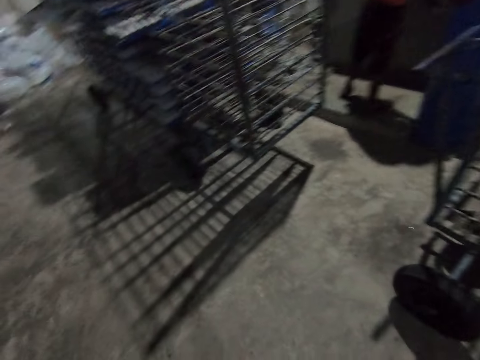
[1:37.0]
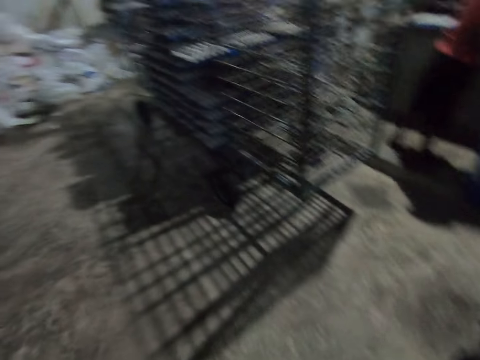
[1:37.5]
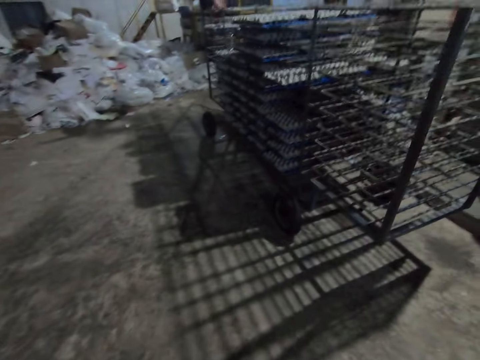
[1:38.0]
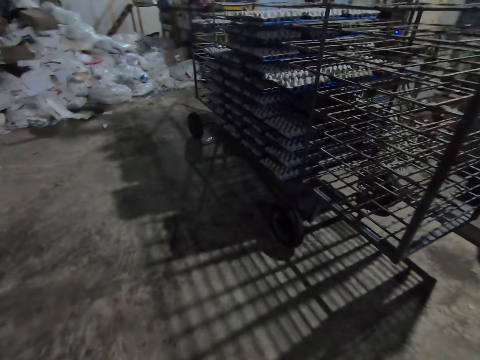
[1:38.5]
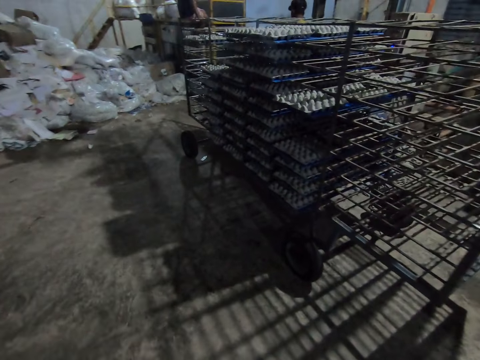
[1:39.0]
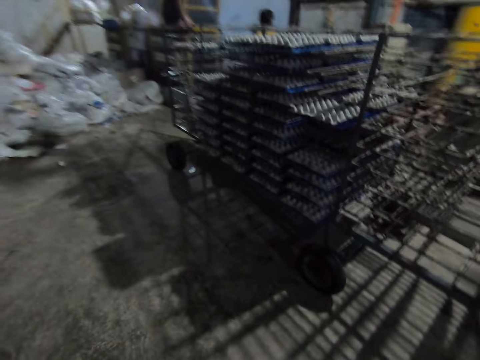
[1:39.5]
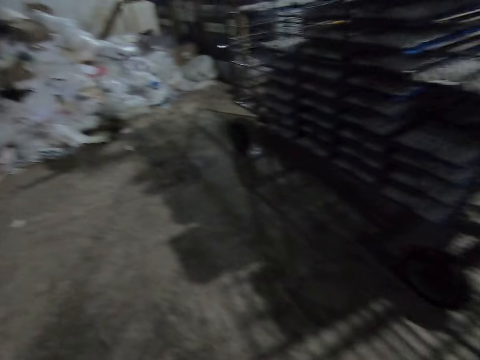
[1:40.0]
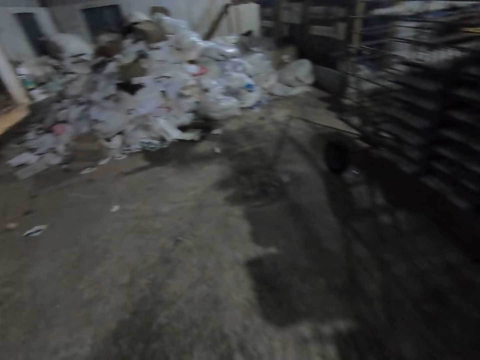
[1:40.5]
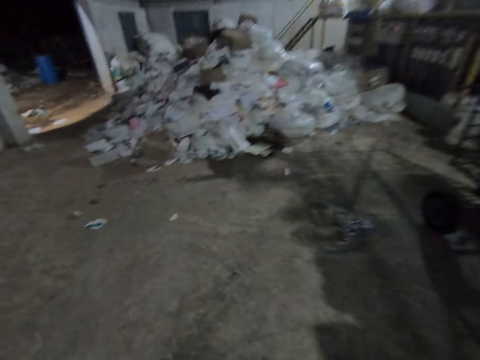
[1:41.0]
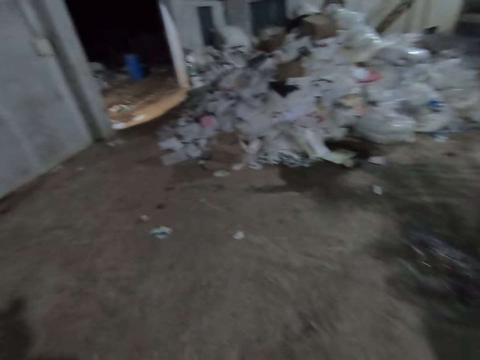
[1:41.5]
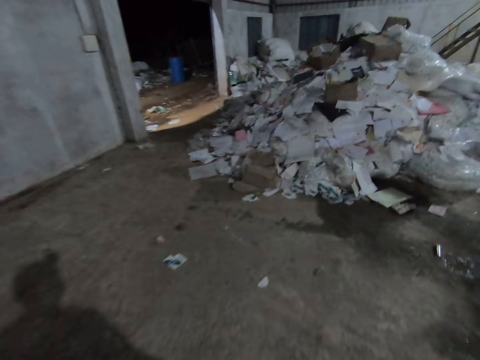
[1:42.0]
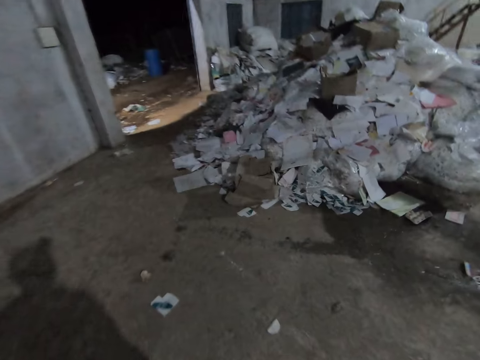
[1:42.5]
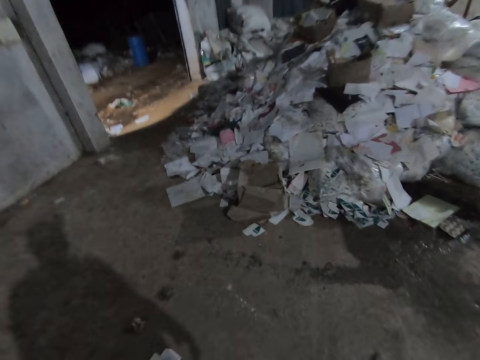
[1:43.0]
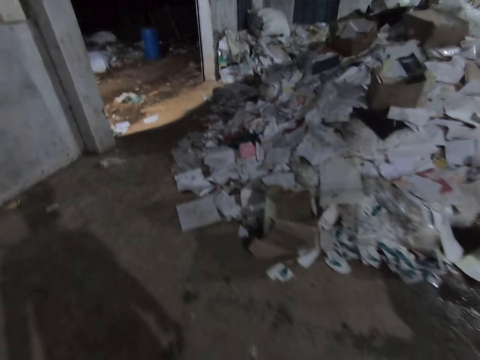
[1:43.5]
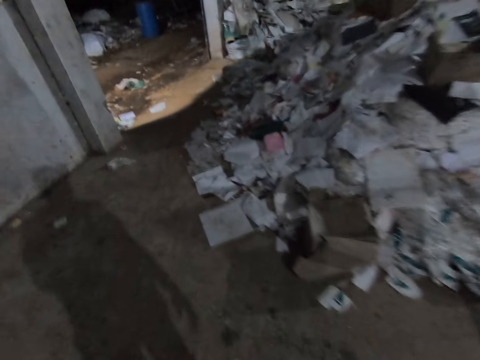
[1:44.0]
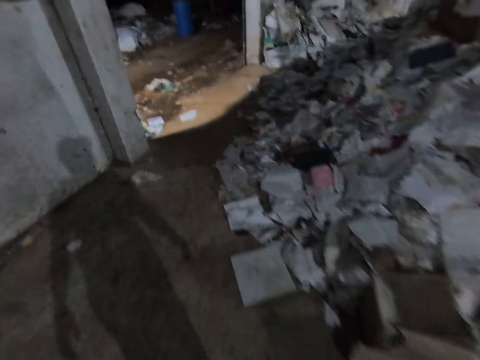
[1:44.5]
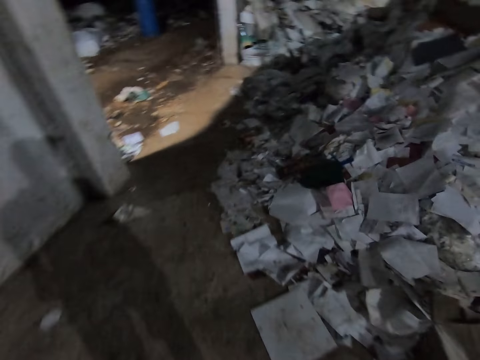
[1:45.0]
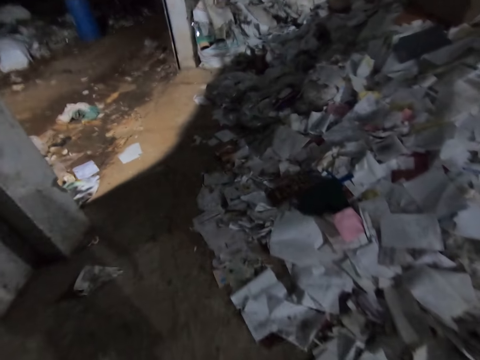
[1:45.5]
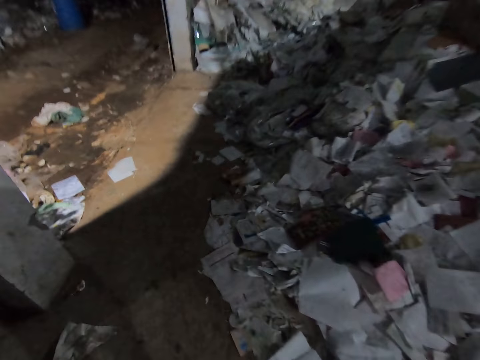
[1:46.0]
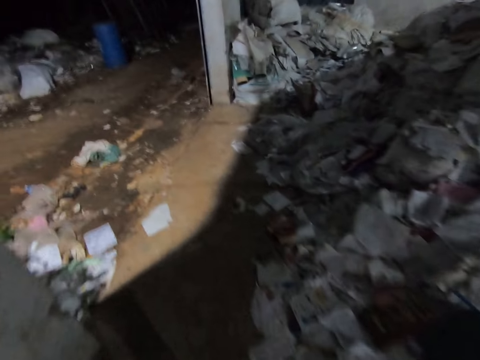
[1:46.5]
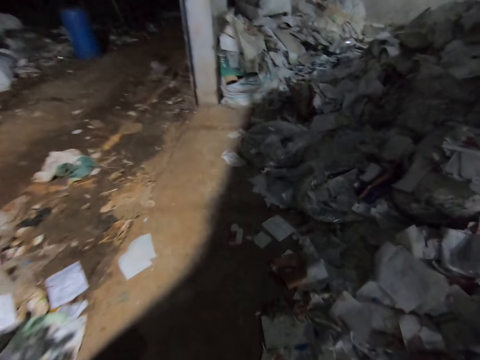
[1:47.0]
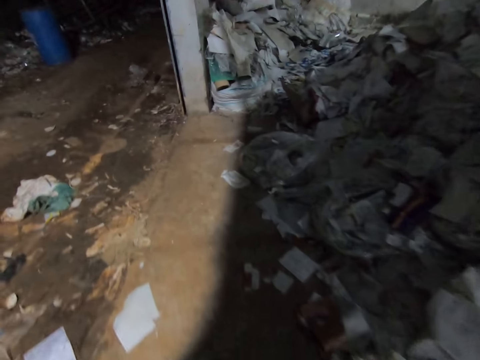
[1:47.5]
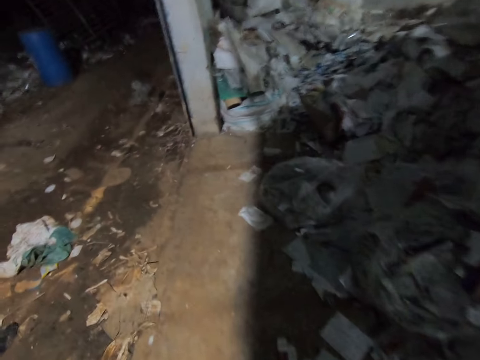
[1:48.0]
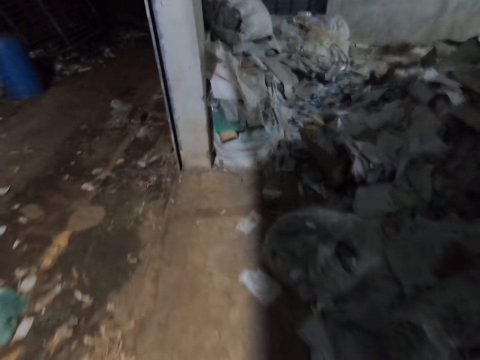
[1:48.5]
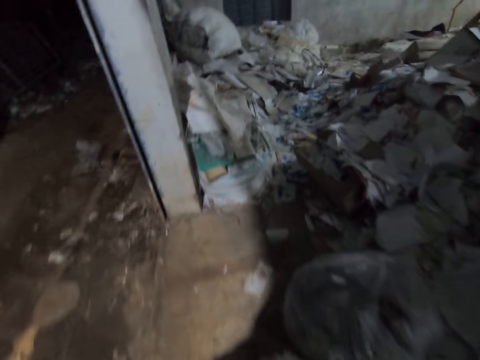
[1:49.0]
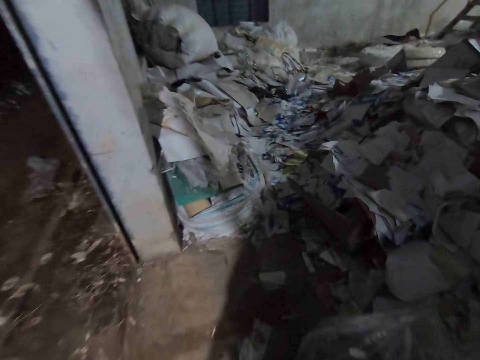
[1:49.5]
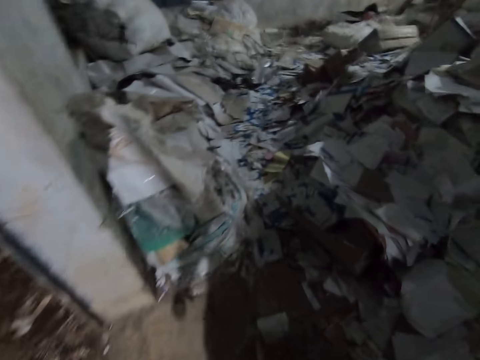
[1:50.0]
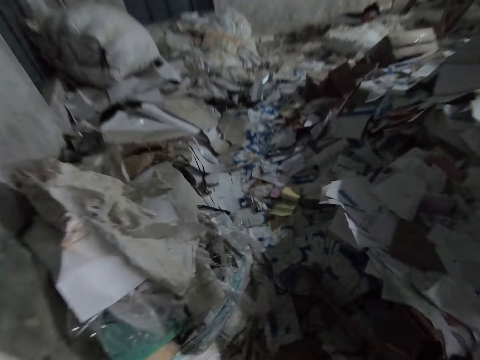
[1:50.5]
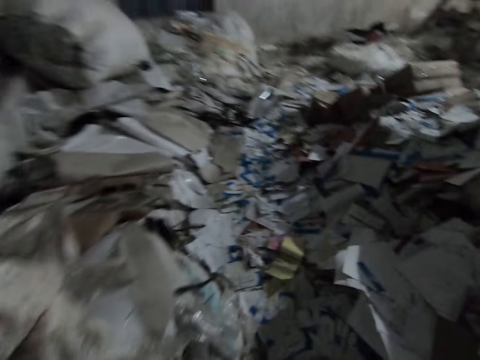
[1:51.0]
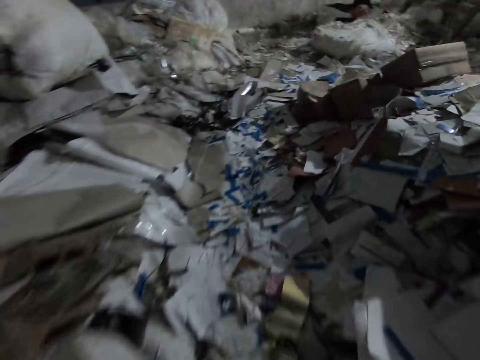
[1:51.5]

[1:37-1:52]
A man picks a board from the ground with both hands. The camera wearer walks towards some stairs in the warehouse.

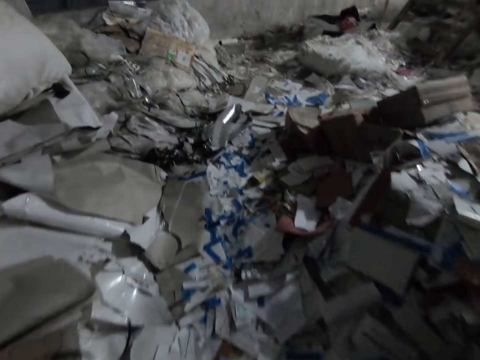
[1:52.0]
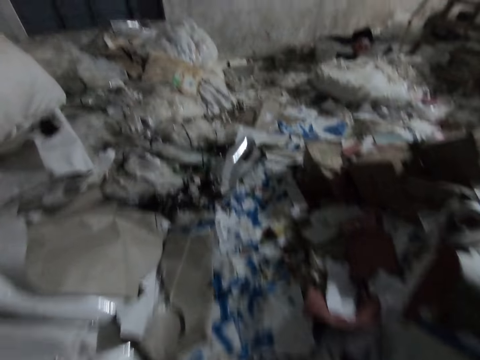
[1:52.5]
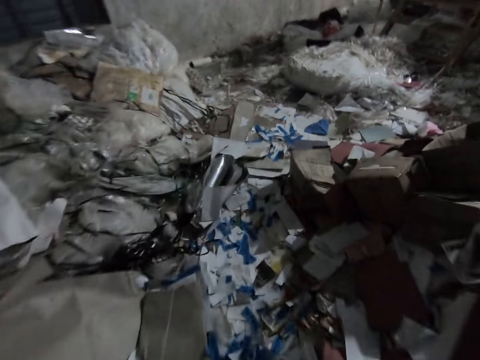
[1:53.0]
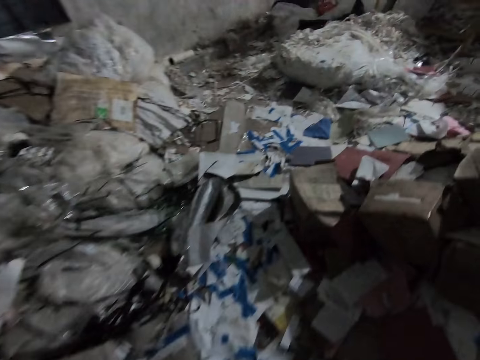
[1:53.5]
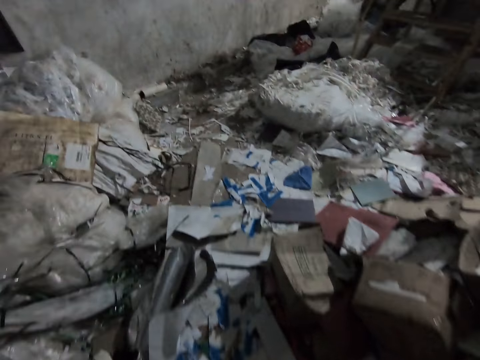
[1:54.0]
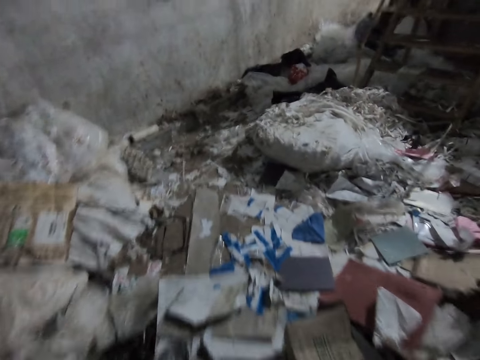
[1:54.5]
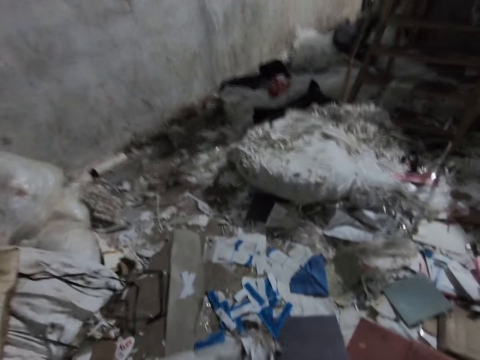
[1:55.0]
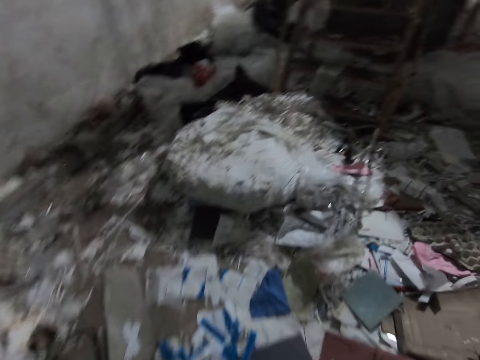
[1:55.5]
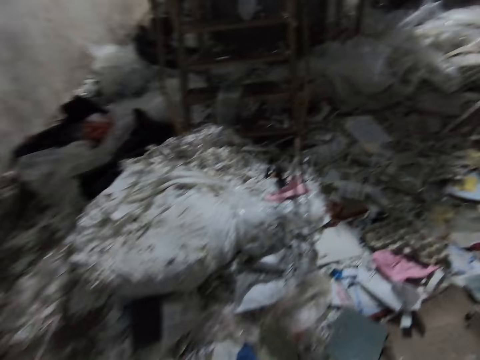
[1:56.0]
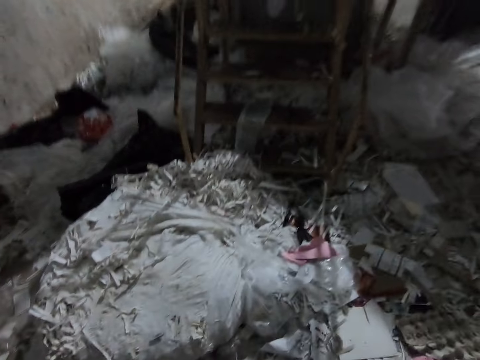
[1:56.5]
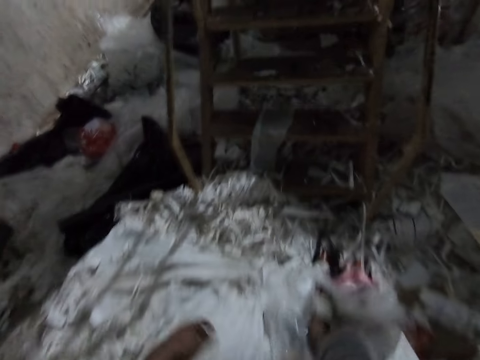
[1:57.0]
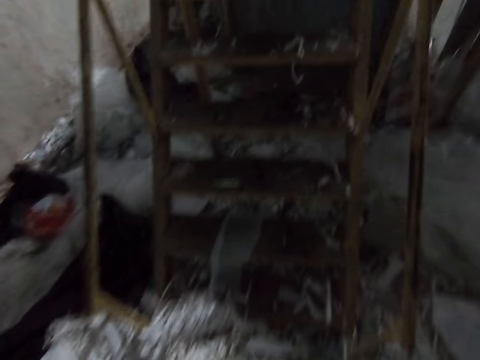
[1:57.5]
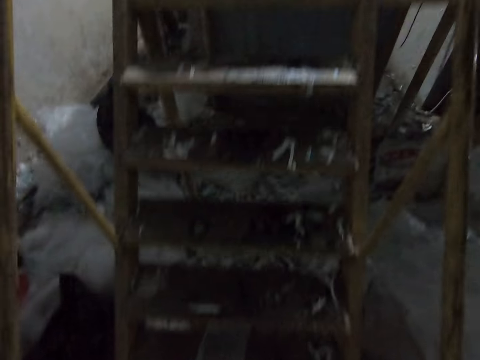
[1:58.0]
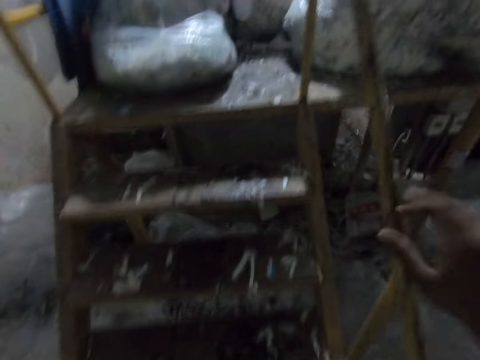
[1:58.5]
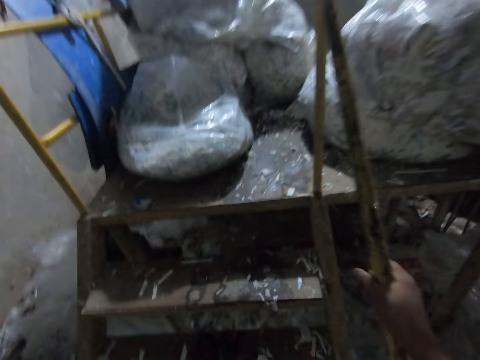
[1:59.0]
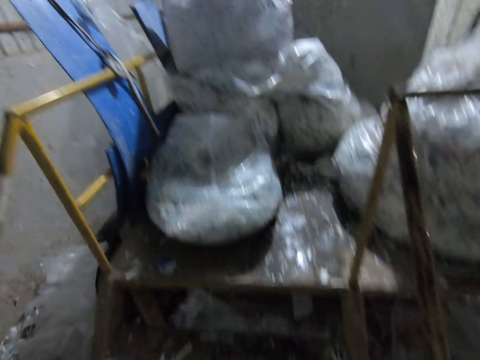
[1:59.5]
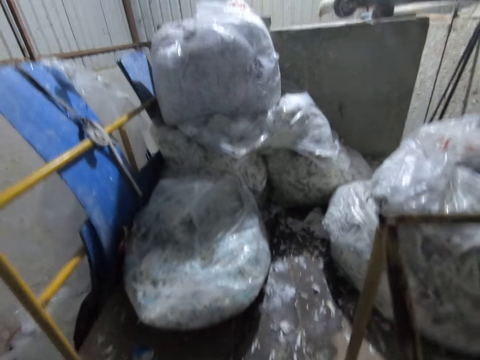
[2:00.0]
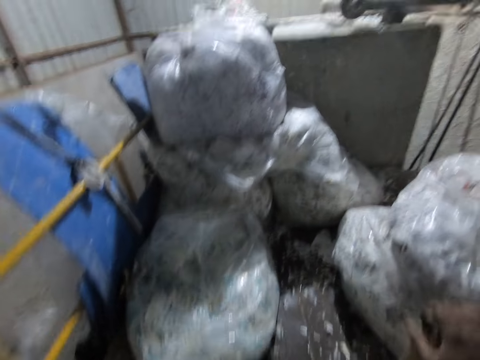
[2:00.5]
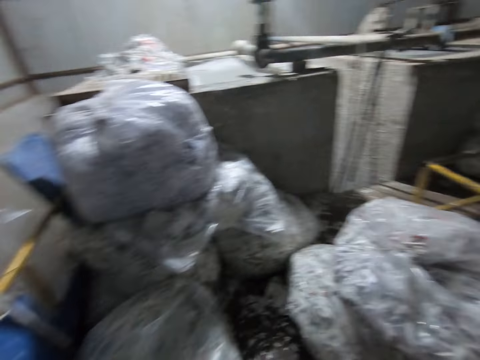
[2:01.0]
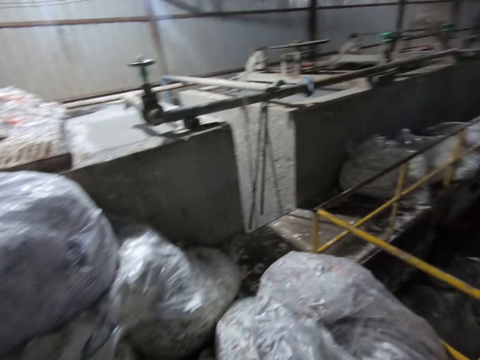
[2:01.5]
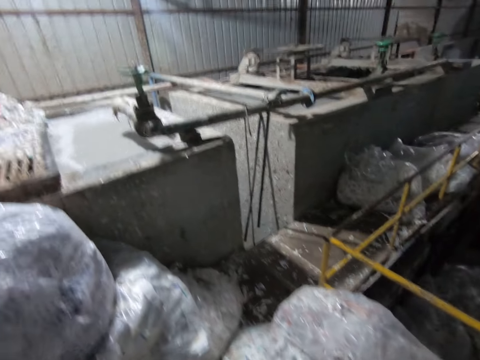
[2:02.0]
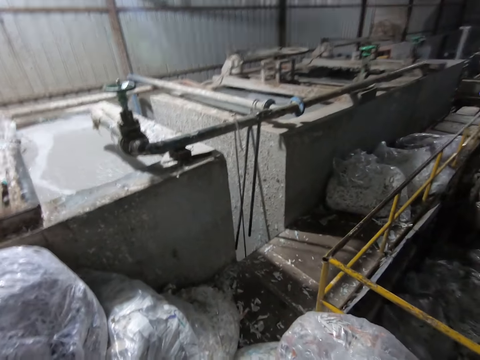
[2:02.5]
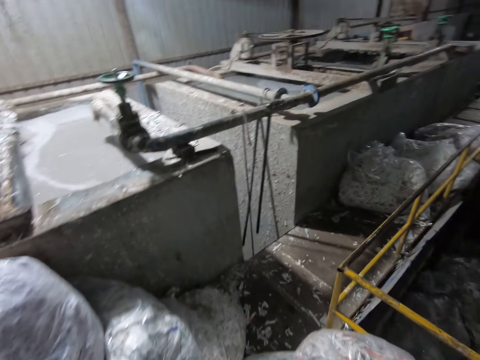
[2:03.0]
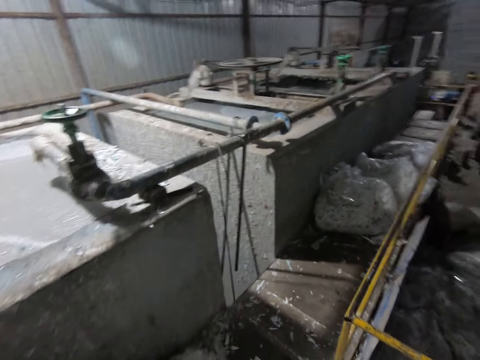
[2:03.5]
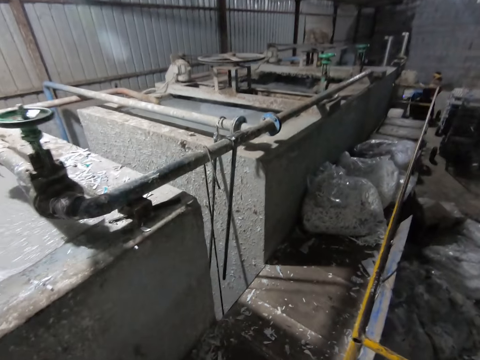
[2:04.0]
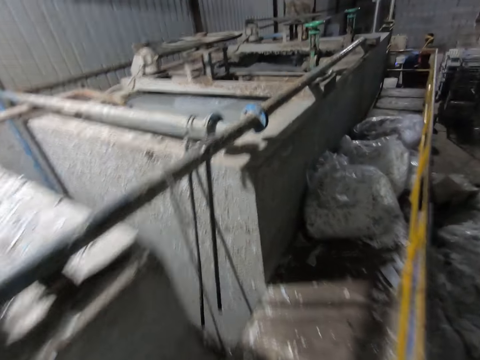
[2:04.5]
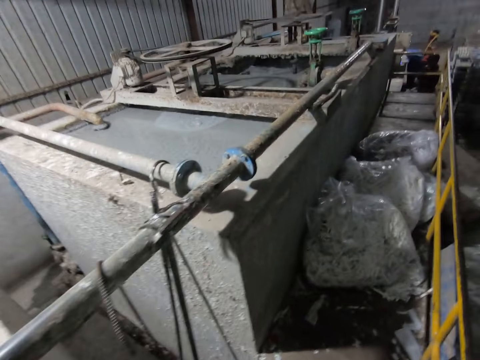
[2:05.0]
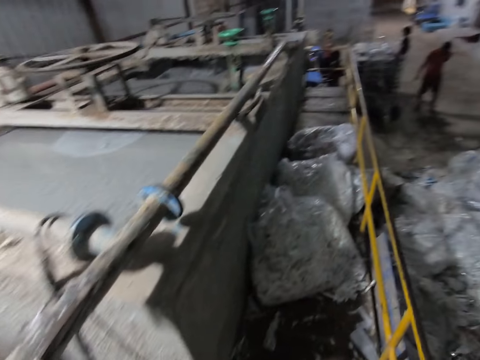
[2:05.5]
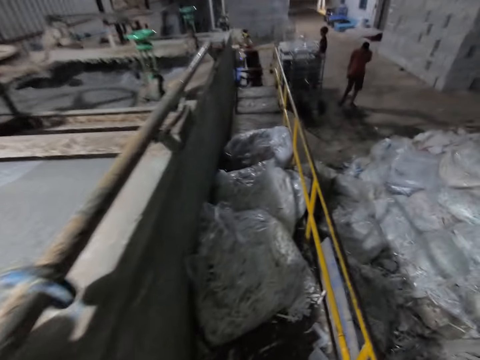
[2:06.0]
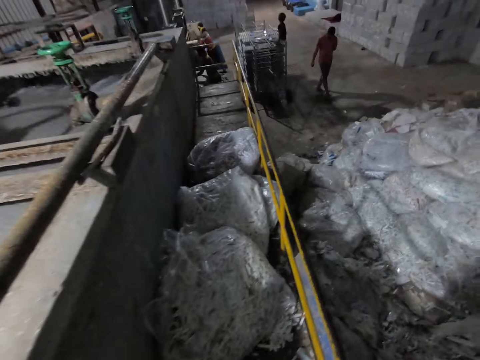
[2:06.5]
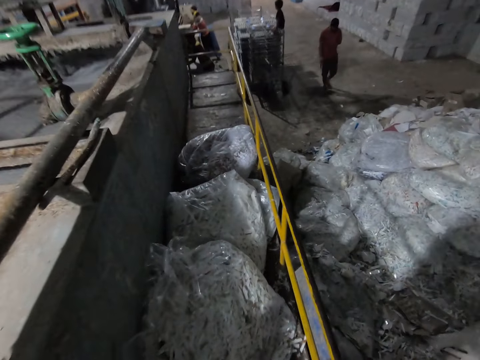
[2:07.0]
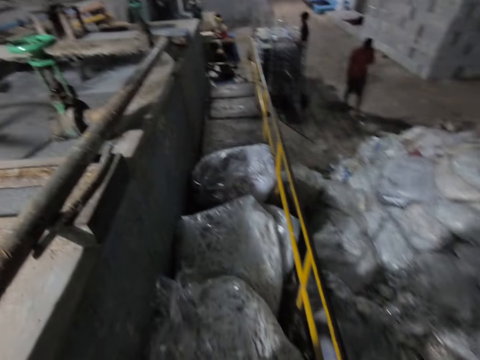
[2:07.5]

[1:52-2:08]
The camera wearer climbs up the stairs. They walk in the warehouse.
